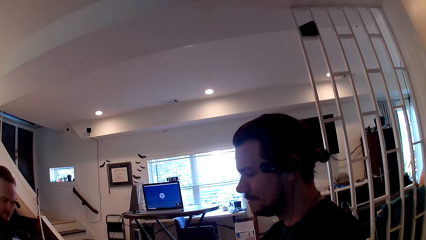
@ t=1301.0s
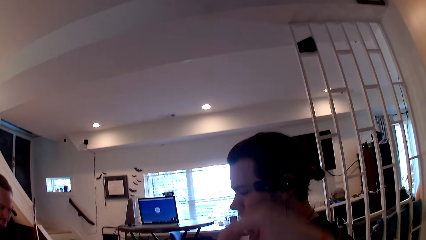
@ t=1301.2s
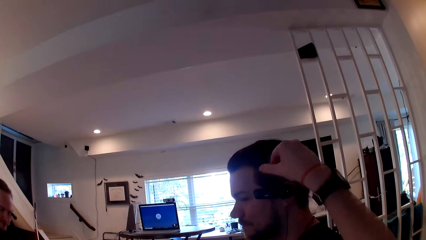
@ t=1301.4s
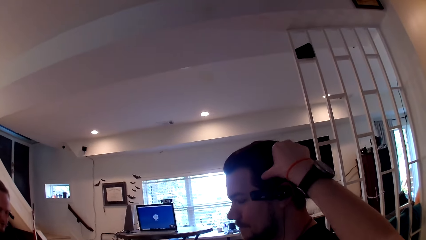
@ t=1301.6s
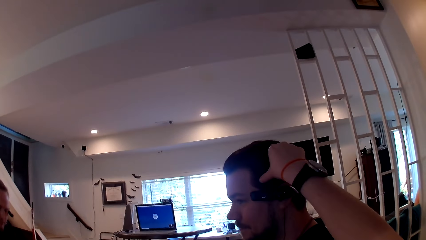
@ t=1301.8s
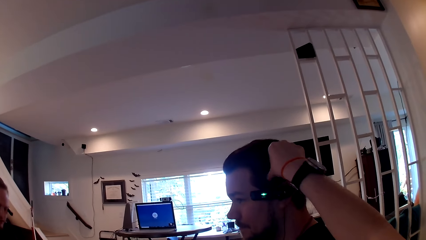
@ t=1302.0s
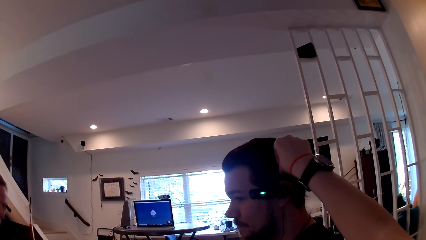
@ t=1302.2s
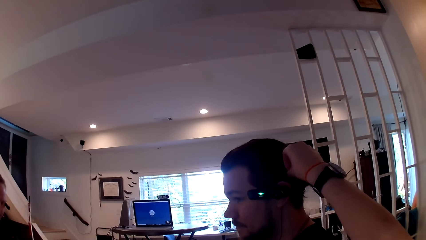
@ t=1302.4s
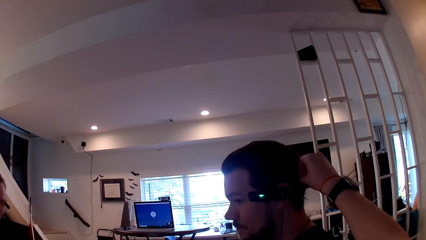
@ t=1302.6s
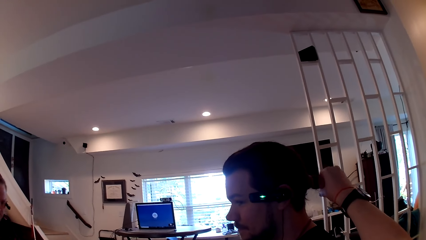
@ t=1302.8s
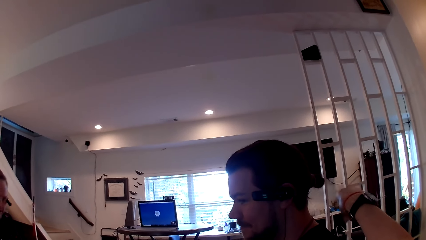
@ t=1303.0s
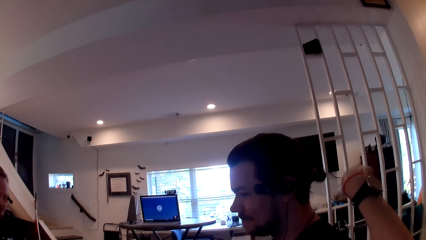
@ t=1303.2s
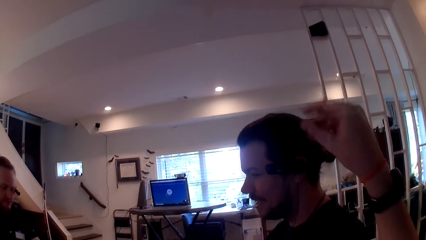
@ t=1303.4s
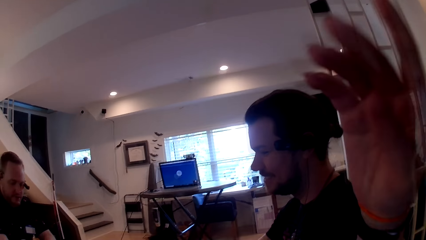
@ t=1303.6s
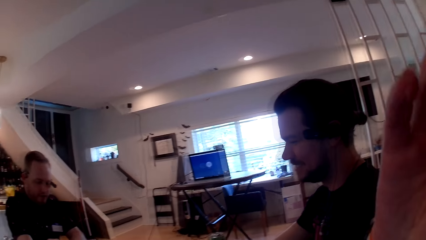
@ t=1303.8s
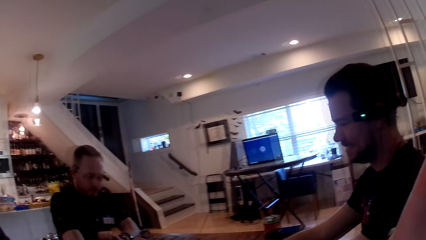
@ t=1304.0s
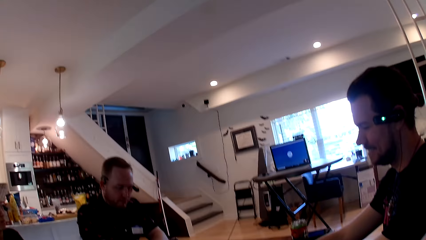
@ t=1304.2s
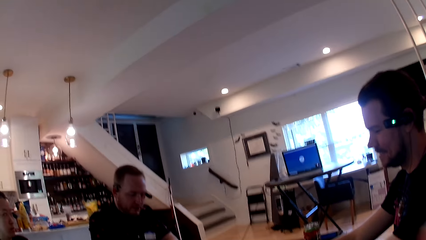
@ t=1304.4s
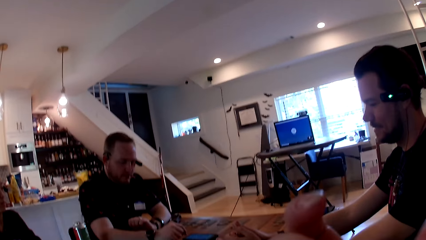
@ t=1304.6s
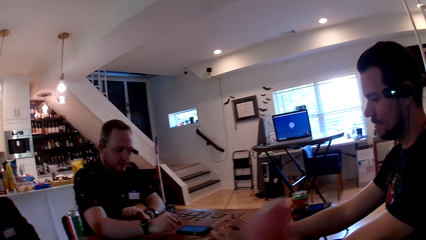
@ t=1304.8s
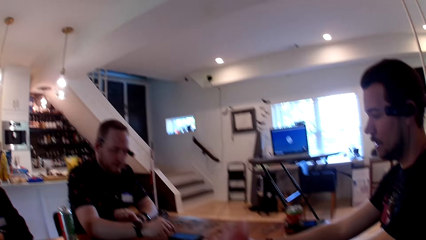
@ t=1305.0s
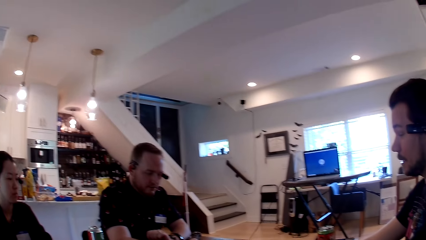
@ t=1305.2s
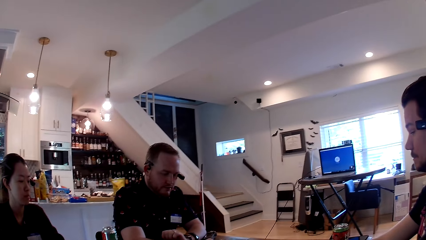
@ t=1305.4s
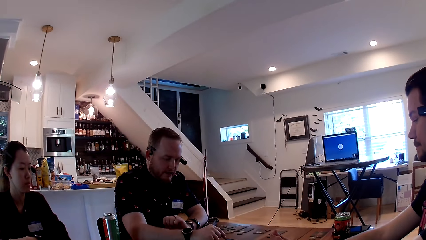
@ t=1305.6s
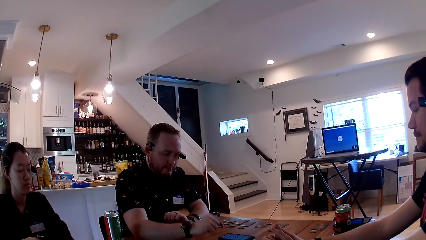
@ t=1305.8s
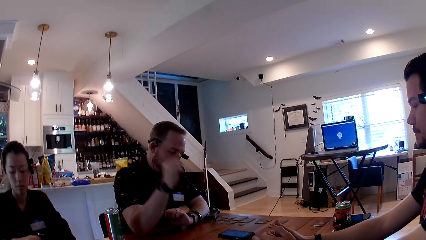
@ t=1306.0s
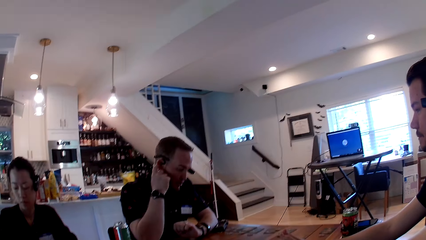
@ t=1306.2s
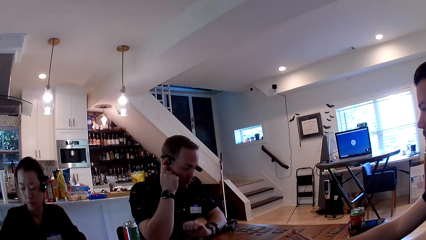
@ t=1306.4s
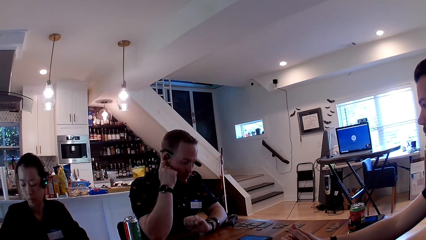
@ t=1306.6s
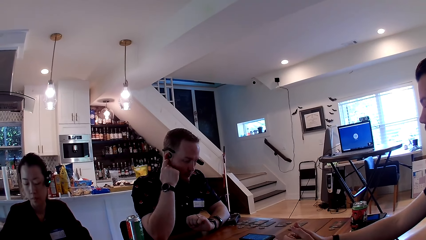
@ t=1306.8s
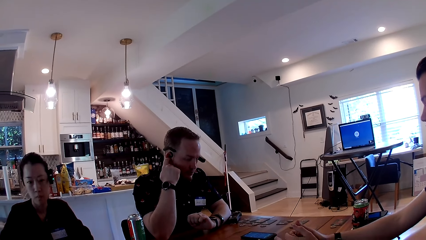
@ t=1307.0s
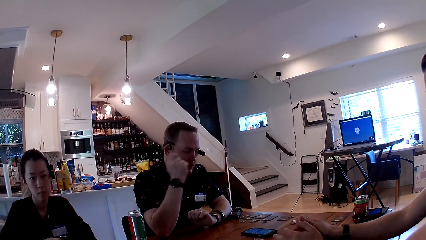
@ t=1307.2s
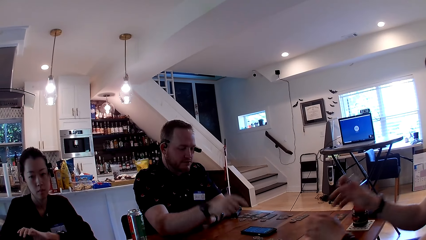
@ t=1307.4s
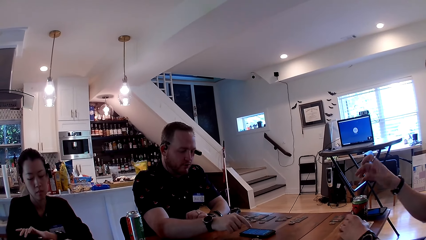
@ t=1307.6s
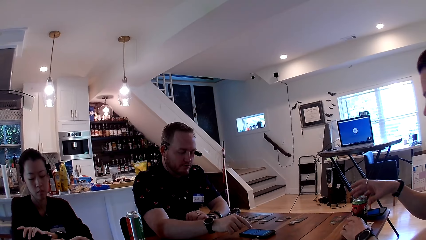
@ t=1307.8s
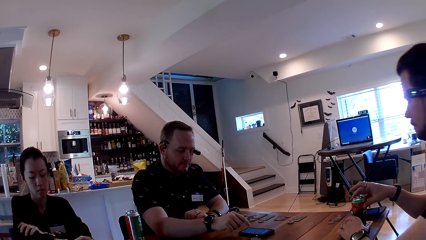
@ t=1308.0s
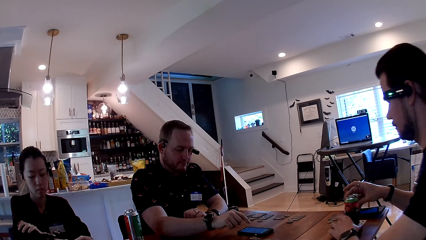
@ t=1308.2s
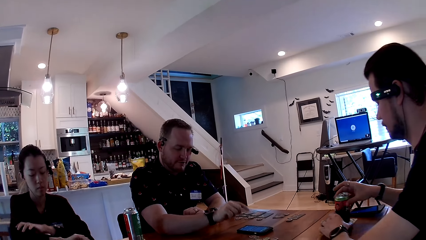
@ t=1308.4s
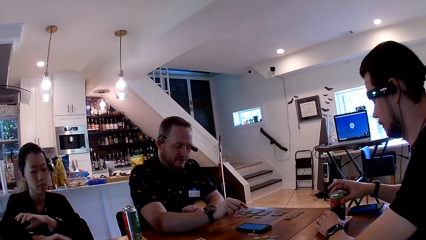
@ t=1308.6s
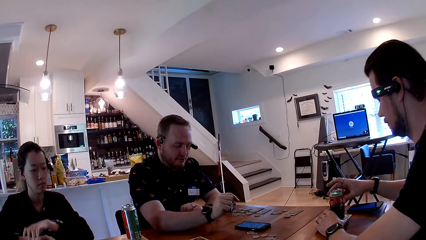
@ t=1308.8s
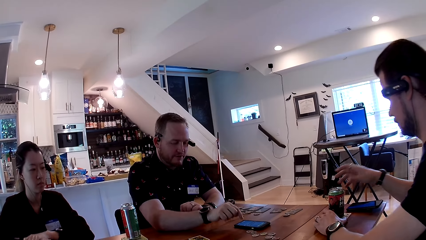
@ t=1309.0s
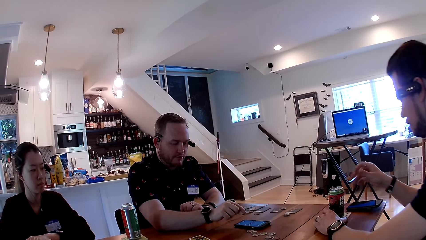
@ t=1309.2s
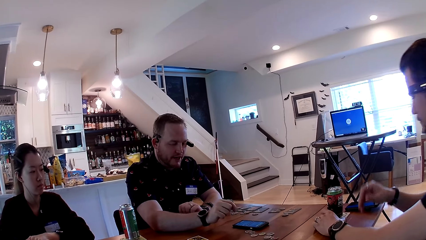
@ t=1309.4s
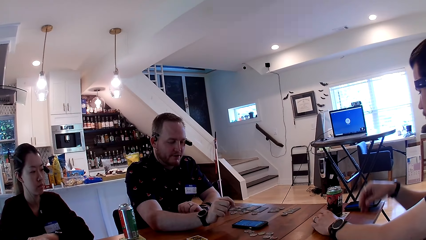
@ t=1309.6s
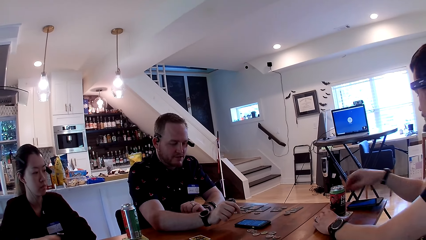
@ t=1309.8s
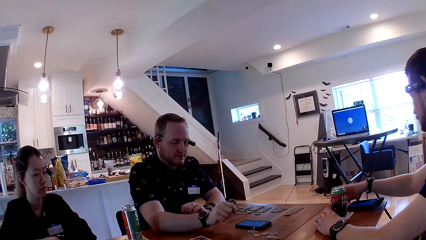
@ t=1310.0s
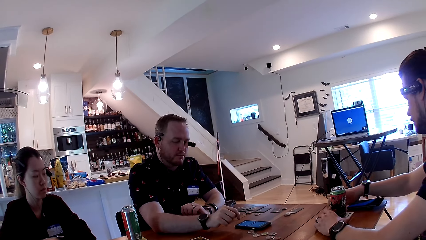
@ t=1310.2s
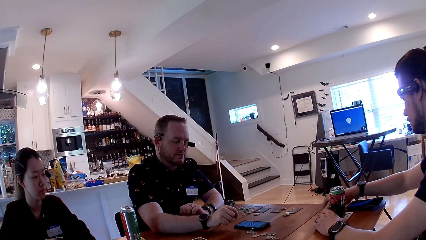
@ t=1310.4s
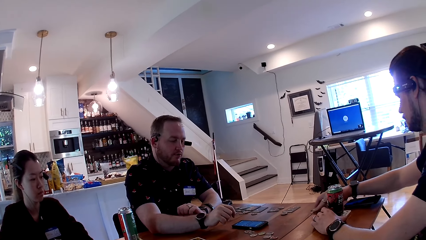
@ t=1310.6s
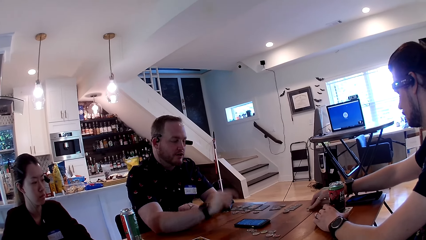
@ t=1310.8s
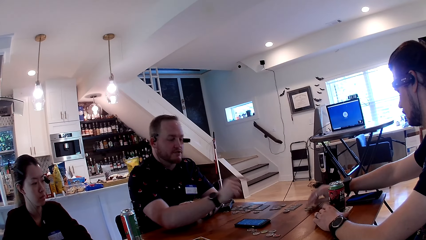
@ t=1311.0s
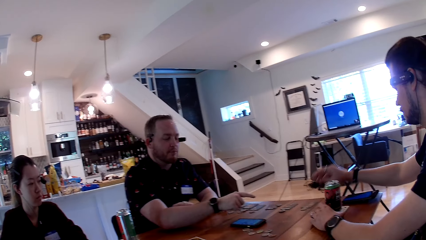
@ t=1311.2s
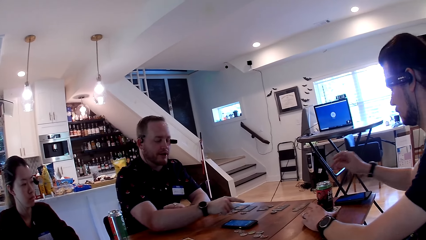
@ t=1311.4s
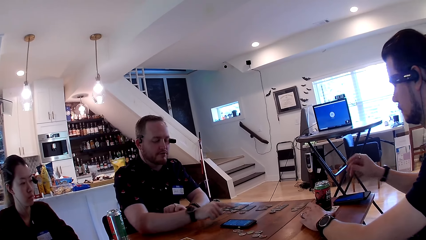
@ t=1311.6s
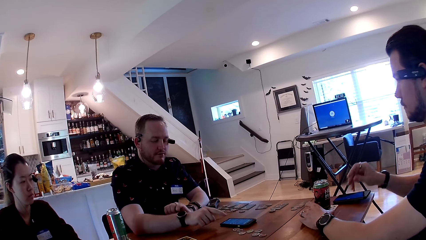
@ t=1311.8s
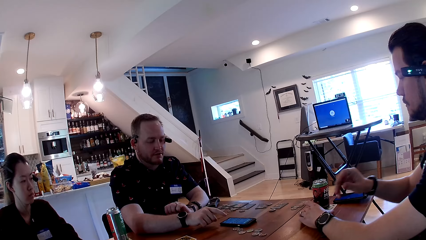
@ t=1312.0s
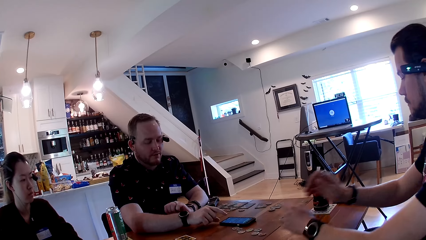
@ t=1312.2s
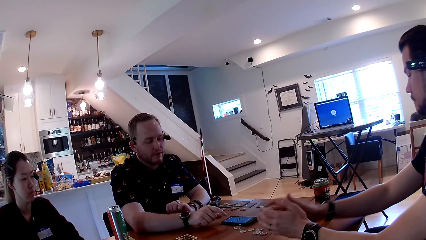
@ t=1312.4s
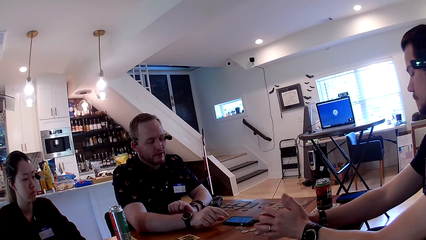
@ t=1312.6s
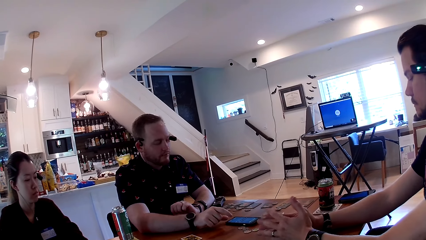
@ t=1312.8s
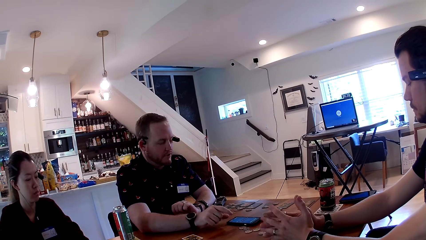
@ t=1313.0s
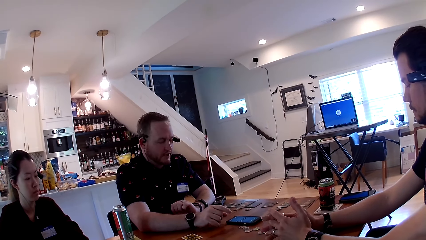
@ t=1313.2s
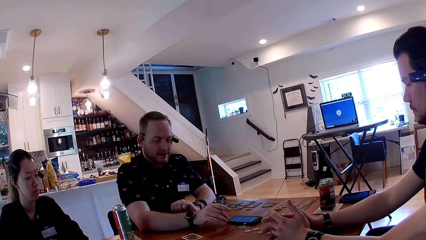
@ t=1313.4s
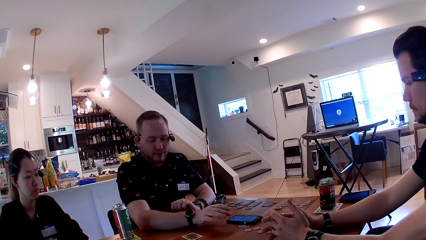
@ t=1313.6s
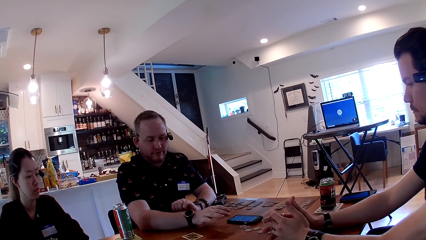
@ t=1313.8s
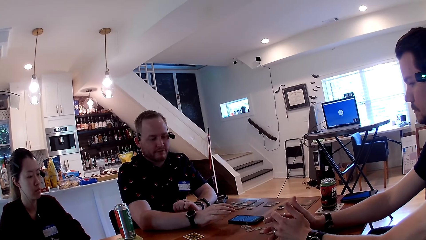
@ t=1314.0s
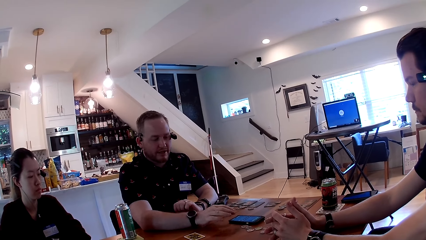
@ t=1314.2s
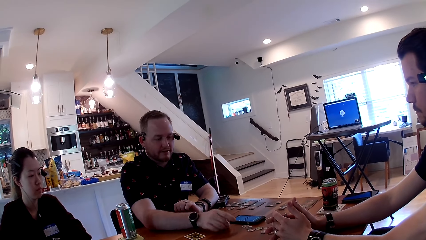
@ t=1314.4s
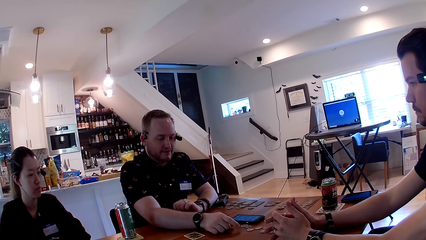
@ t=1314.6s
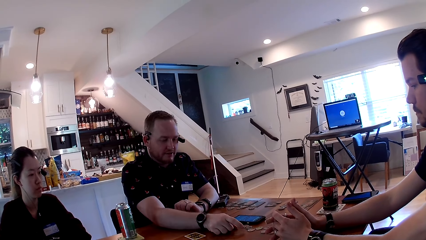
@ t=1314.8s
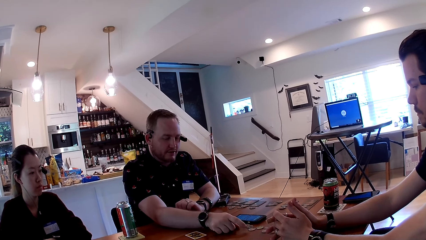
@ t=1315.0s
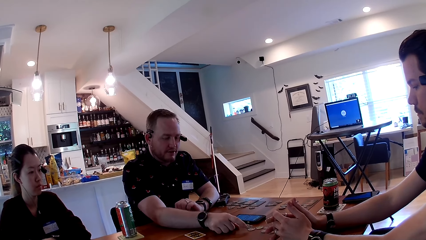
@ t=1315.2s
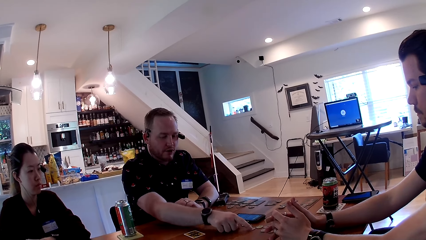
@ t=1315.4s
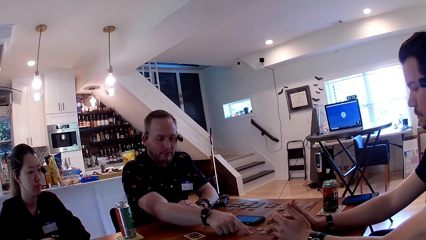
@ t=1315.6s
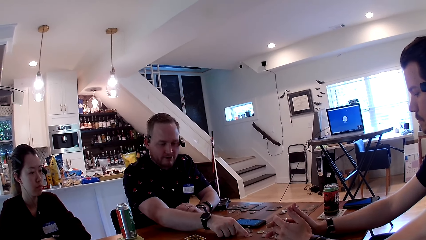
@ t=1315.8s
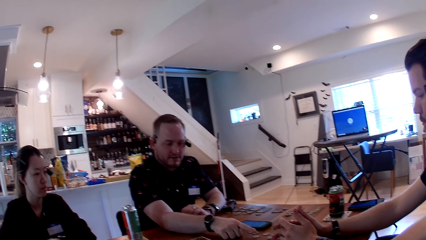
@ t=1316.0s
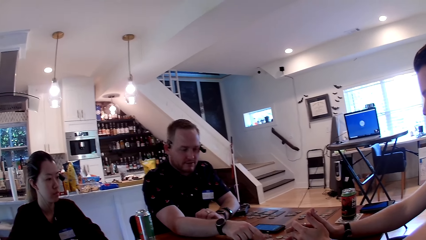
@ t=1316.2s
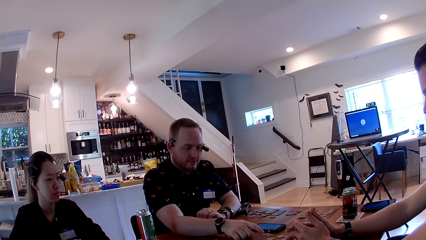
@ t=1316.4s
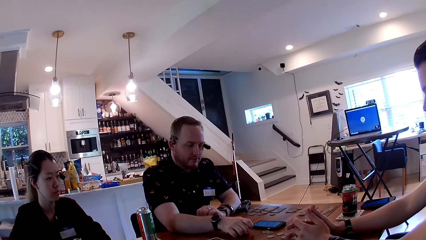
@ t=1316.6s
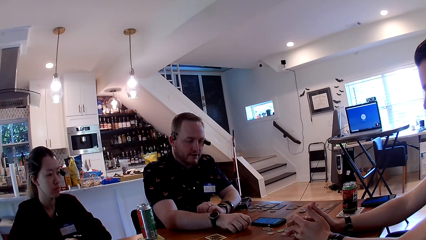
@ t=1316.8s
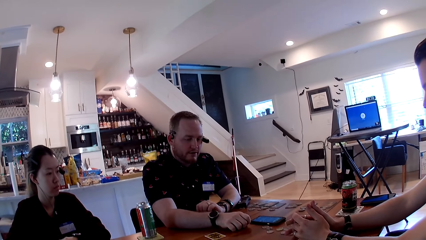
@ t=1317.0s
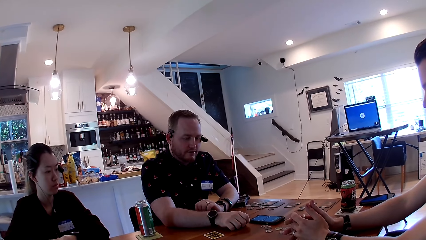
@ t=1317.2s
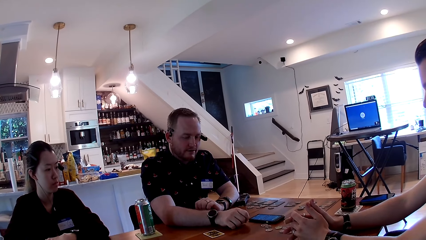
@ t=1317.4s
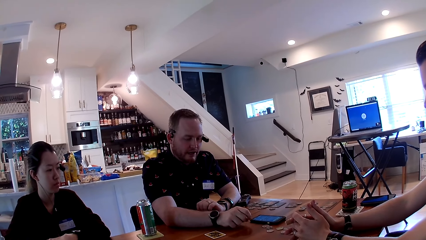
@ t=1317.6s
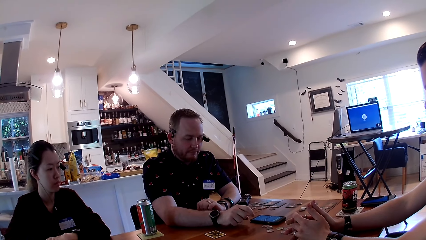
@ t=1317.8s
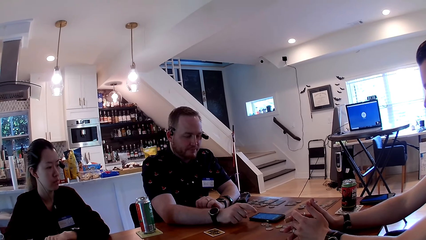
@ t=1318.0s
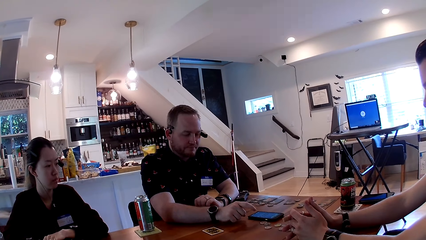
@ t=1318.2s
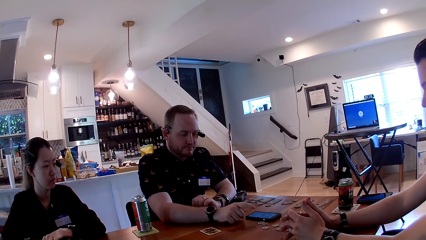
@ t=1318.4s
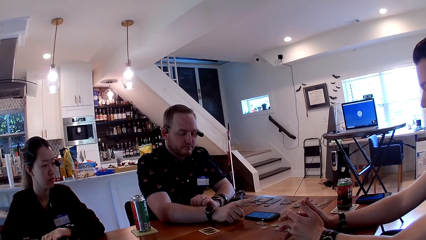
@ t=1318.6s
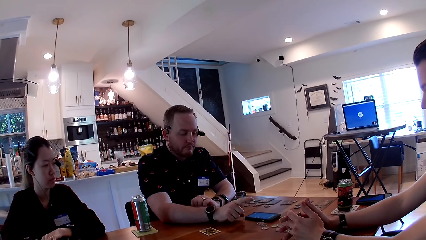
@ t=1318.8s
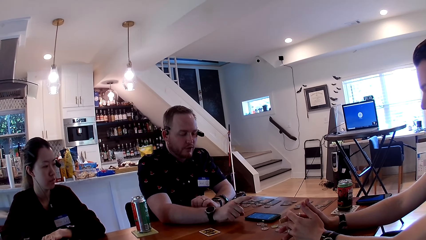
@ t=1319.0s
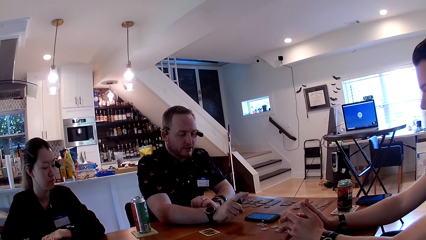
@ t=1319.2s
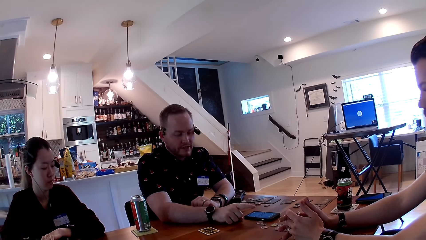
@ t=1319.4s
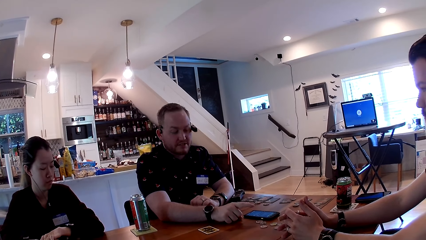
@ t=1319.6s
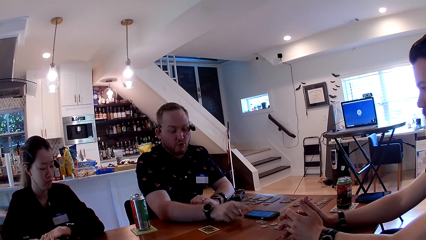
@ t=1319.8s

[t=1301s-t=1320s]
The camera wearer strokes the hair of a man with her right hand. She adjusts the camera for another man. The first man converses with a different man. The camera wearer looks at another man. The first man adjusts the drink can with his right hand. He shifts a card with his right hand. The camera wearer converses with the man the first man conversed with.
